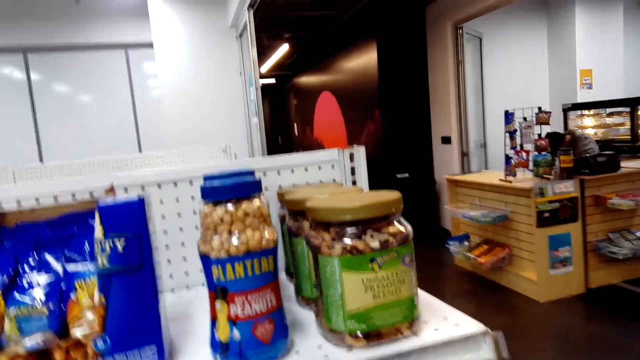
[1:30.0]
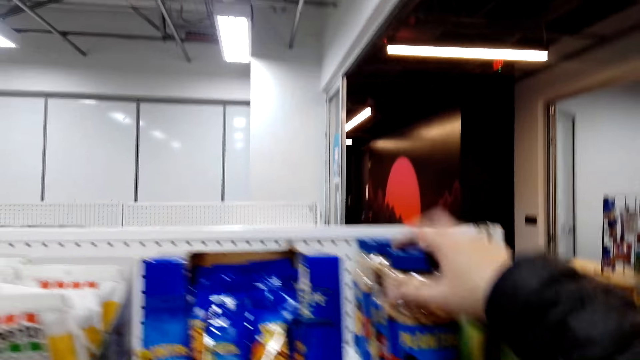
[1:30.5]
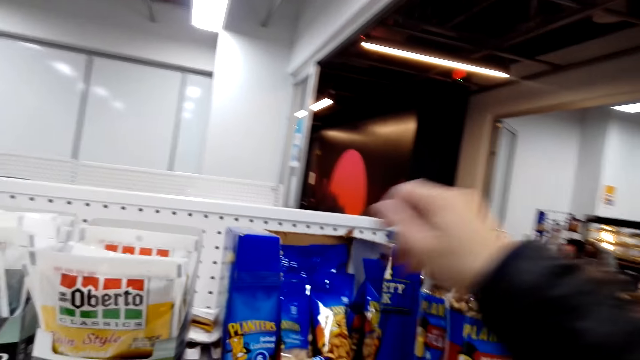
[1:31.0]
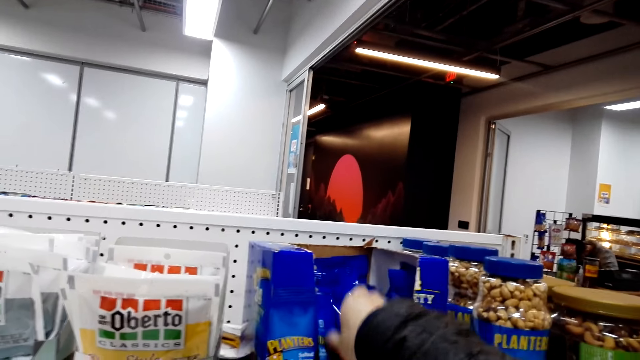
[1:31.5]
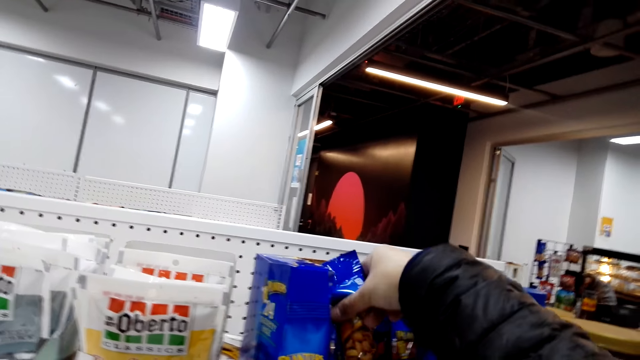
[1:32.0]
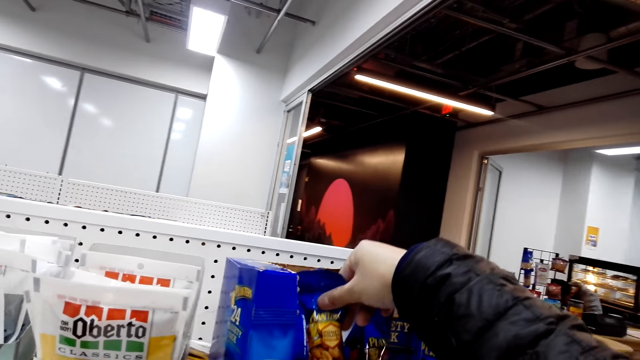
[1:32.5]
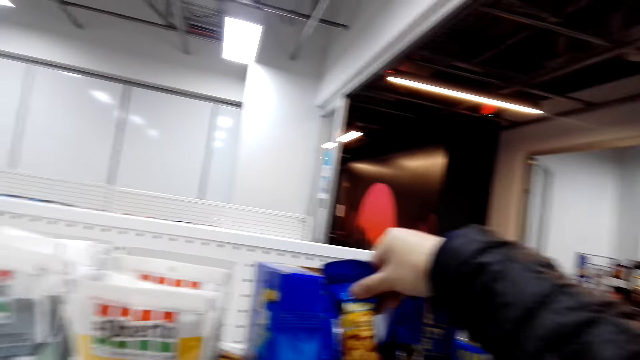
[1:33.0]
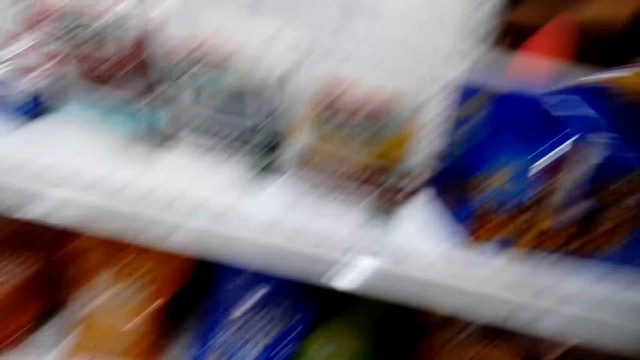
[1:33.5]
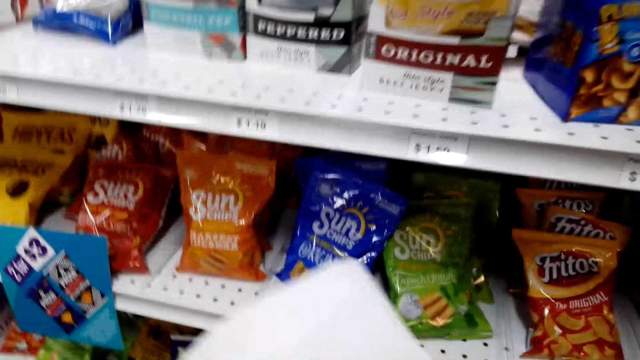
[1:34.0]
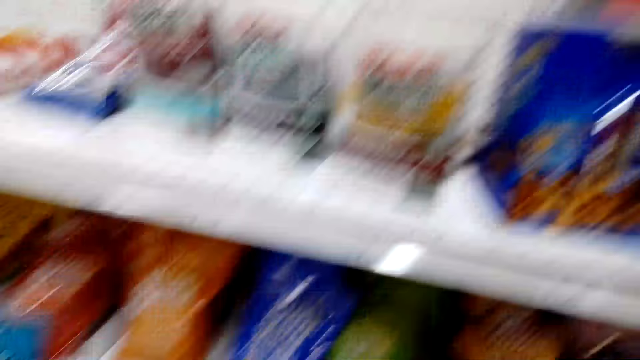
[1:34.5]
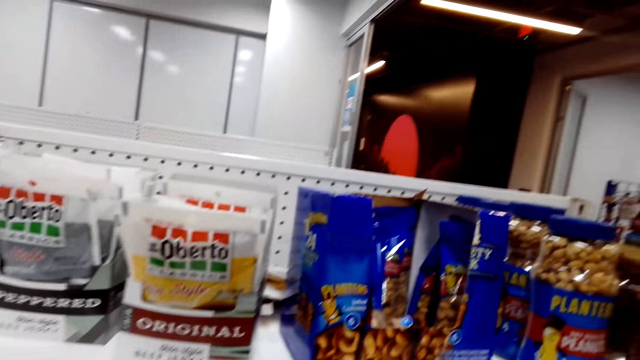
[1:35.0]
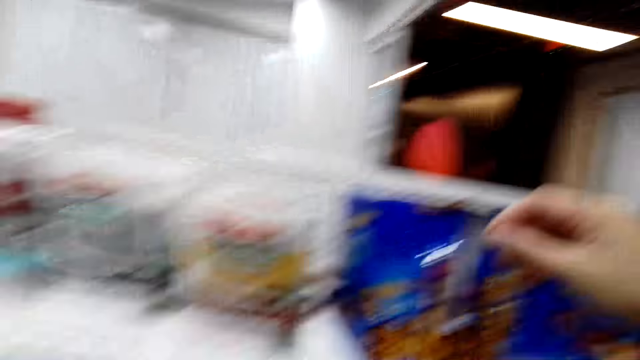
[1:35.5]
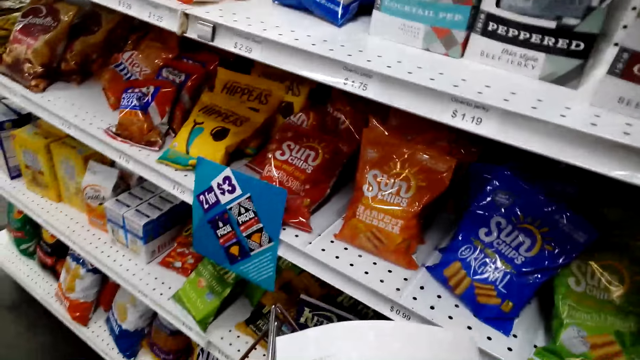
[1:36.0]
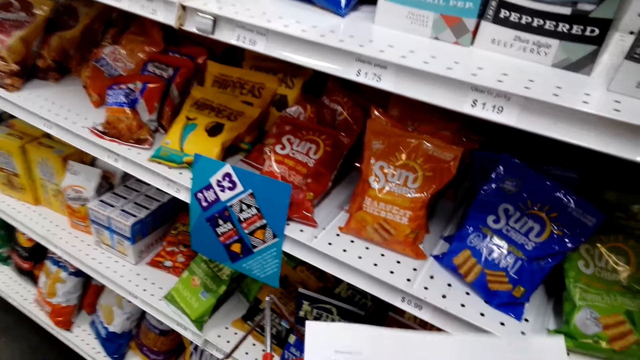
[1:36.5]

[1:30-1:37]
The camera wearer grabs a packet of nuts.

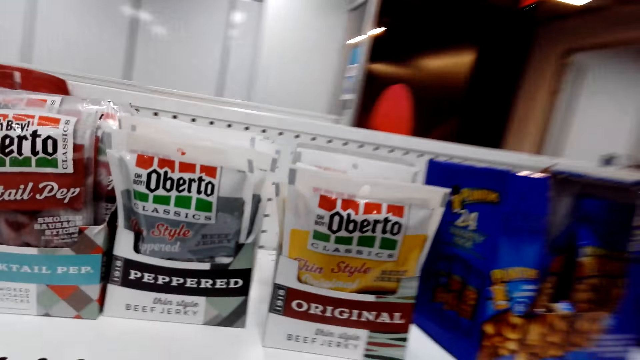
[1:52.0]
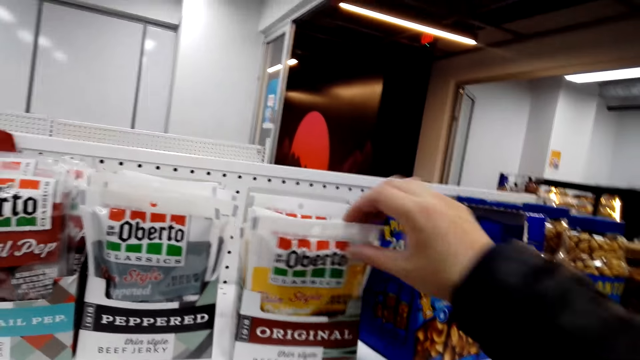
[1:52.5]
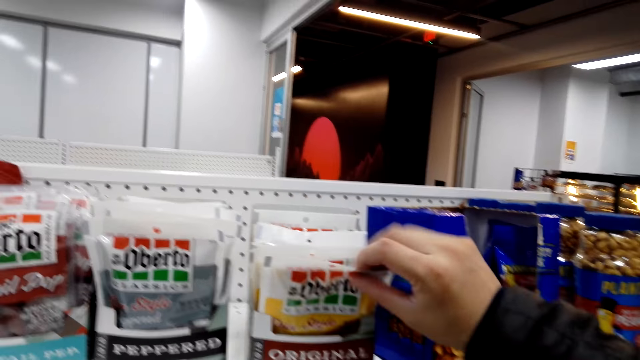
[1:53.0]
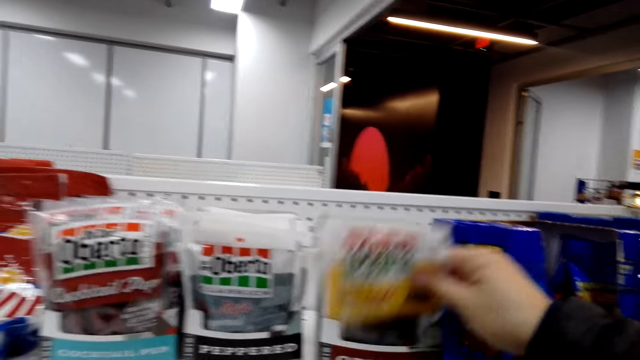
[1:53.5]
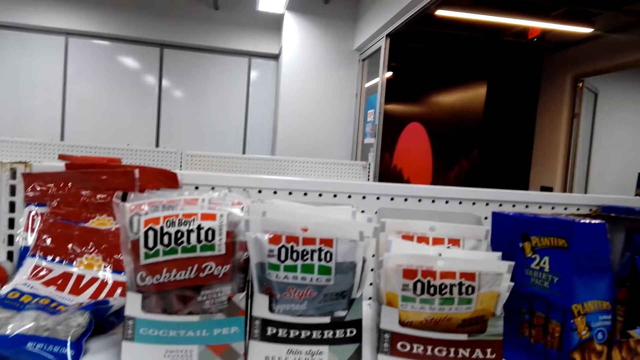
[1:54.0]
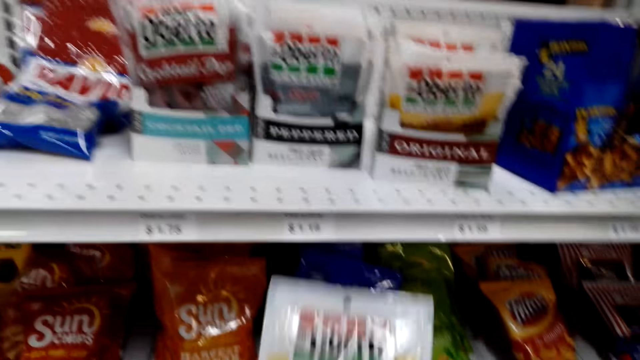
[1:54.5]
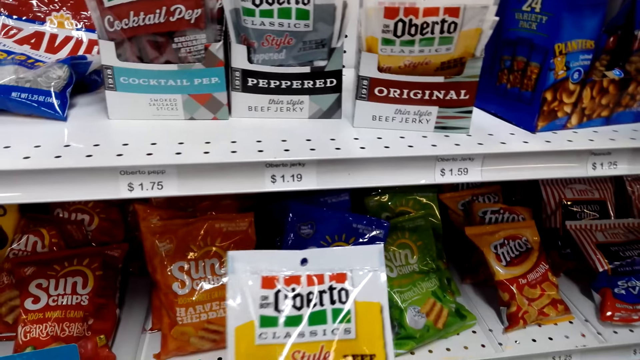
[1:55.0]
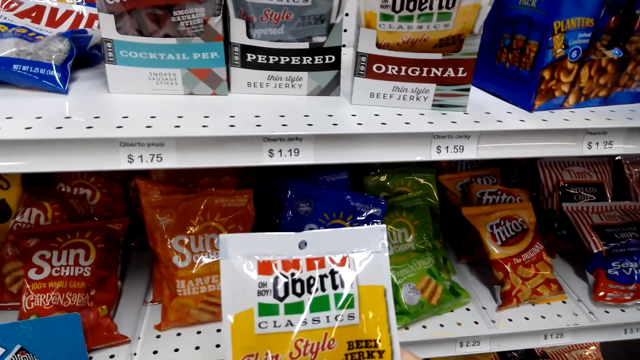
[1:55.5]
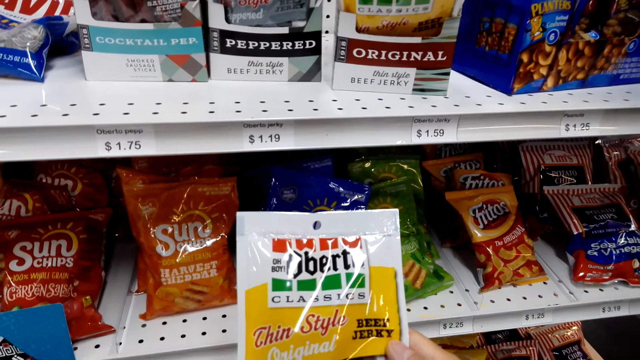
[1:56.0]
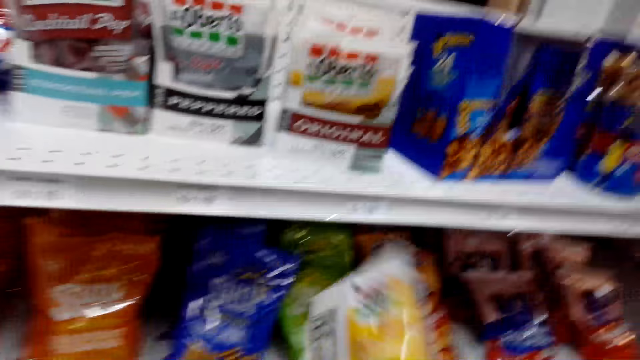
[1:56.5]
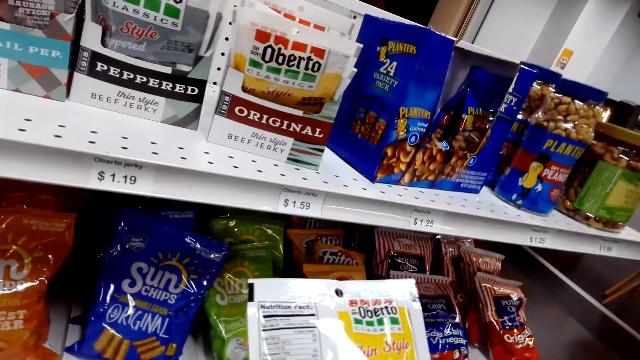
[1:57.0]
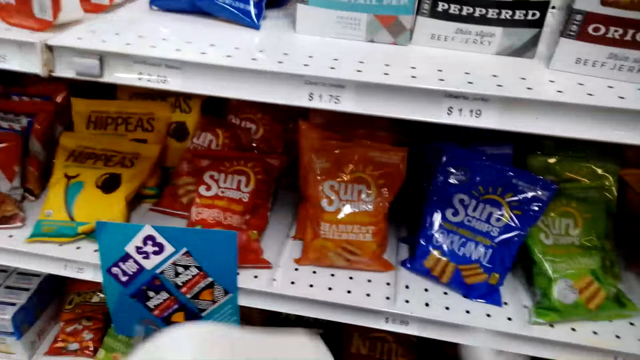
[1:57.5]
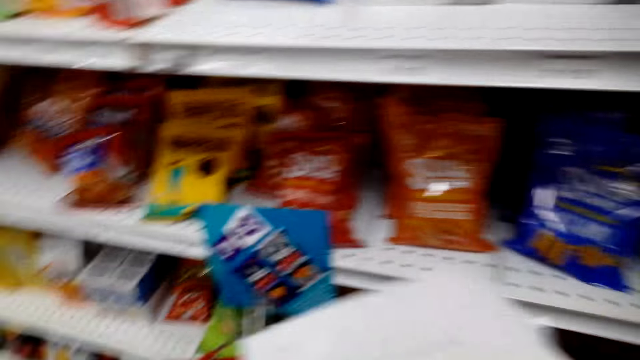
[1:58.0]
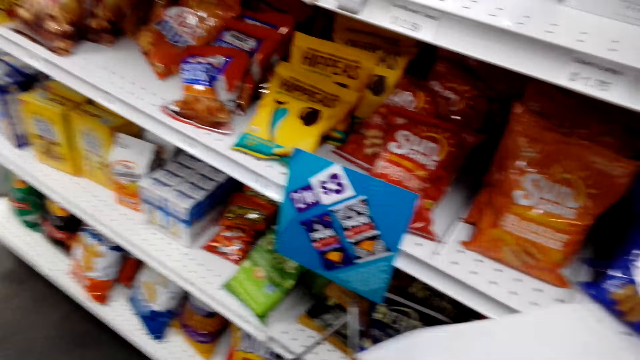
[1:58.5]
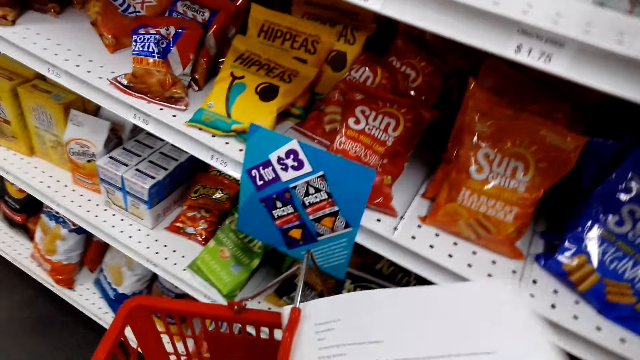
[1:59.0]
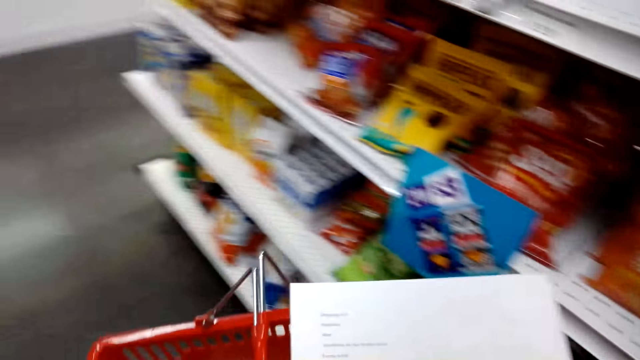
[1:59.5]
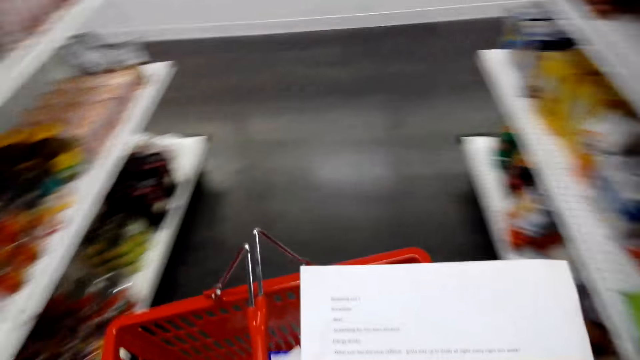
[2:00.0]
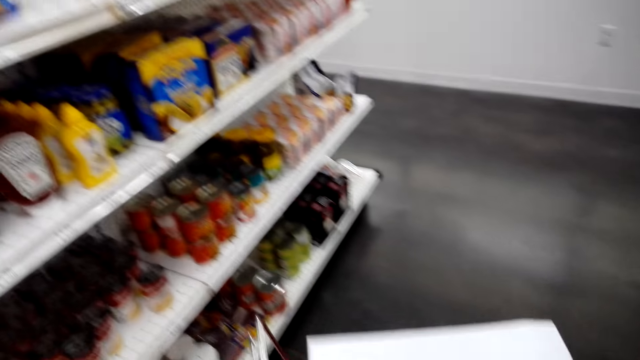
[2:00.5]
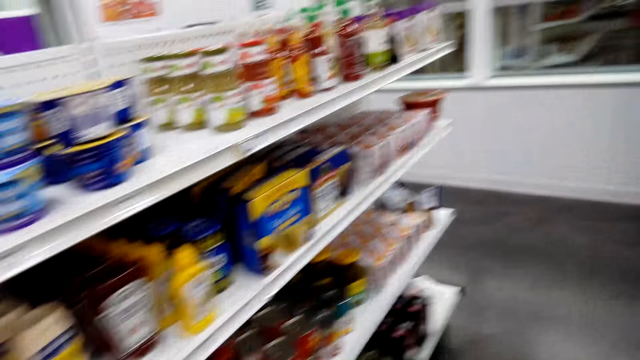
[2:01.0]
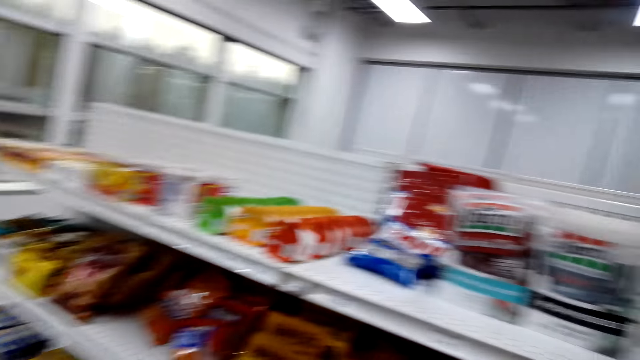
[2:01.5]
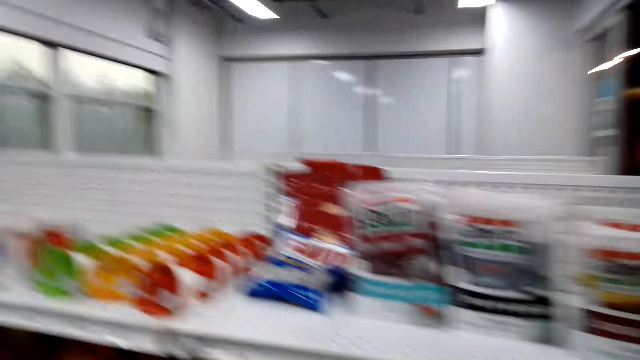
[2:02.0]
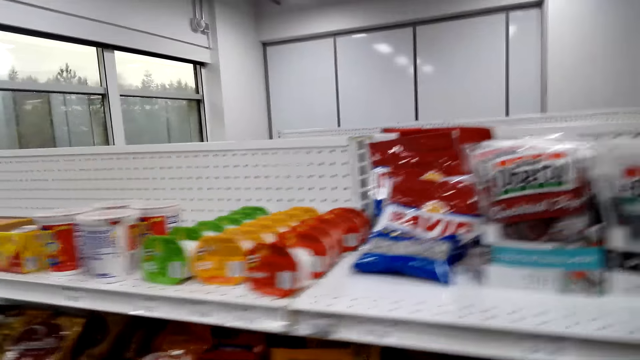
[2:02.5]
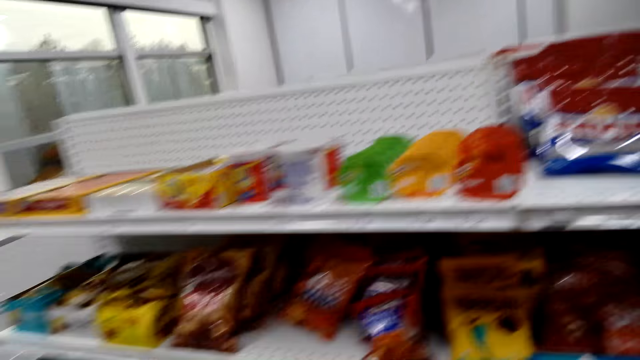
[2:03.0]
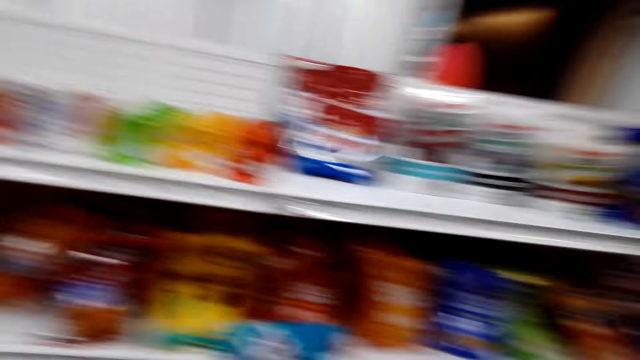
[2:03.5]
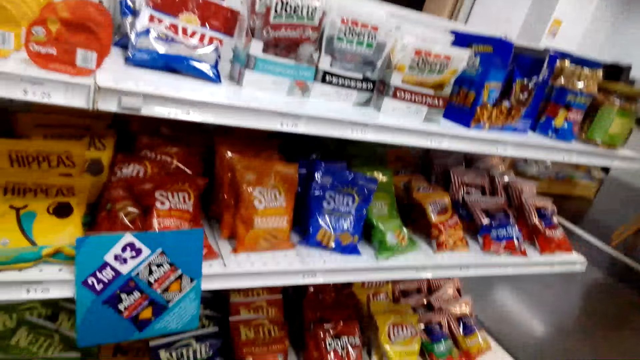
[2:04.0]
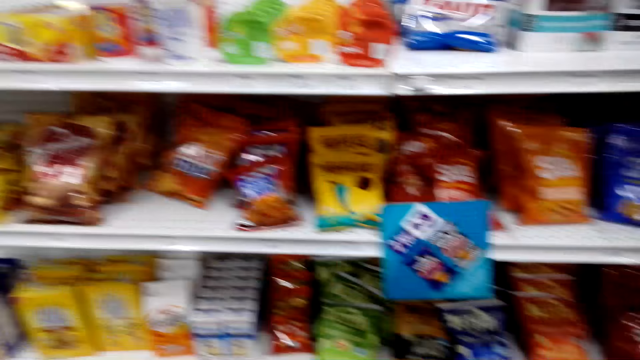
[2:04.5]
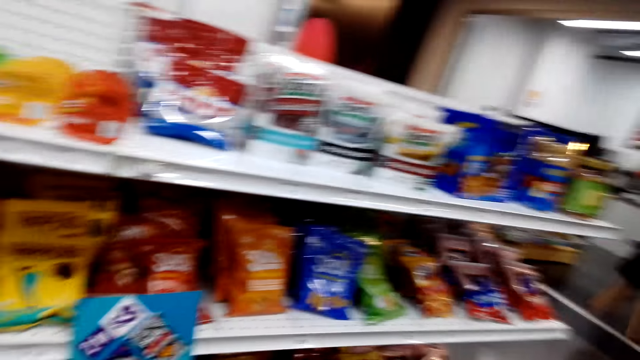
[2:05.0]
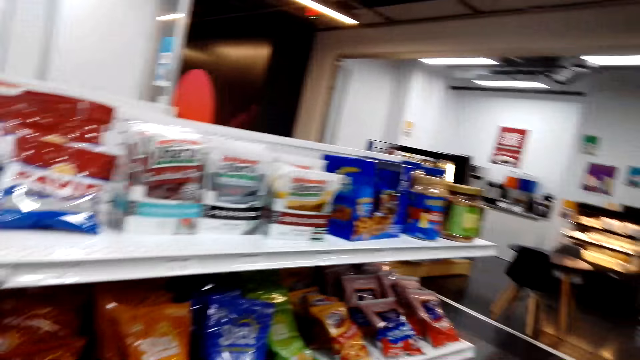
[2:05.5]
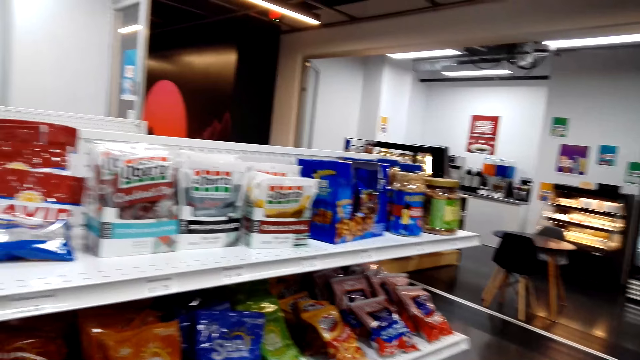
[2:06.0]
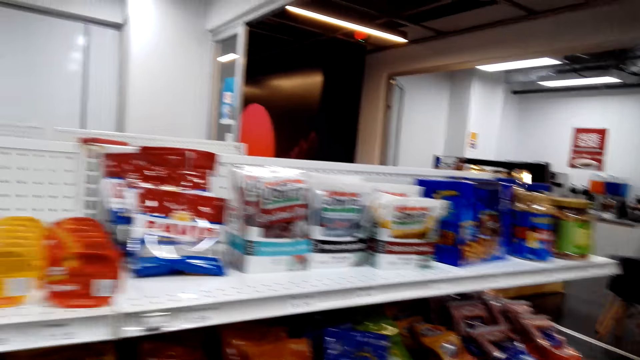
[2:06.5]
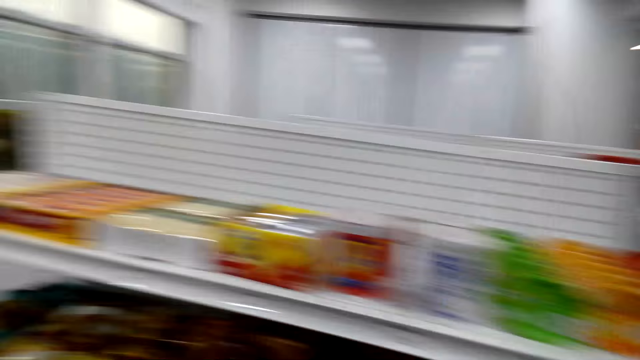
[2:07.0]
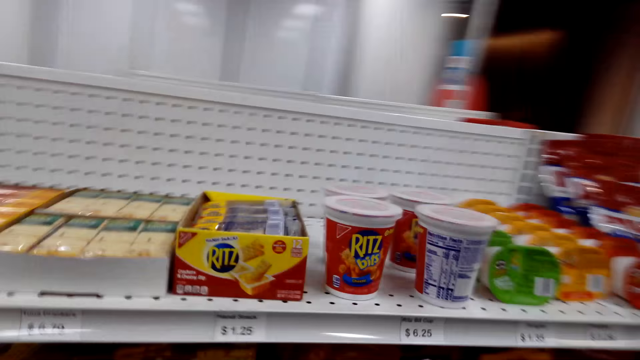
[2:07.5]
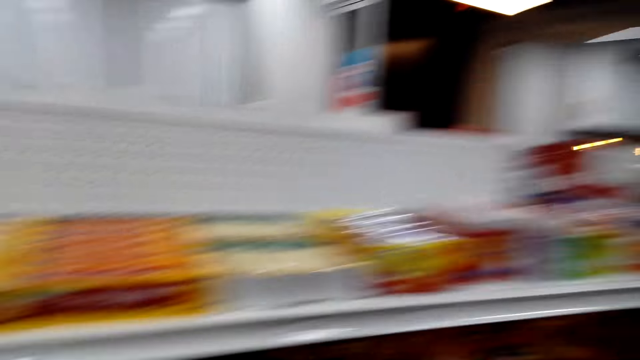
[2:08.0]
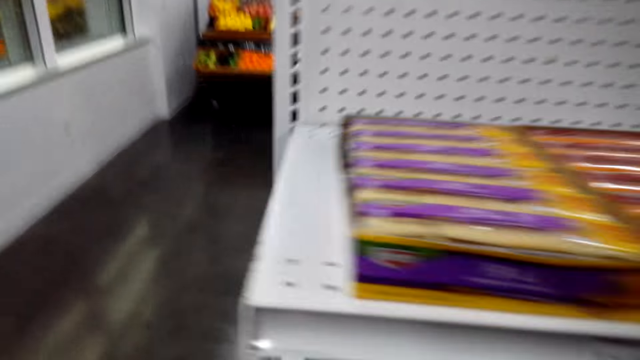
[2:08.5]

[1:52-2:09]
The camera wearer grabs a packet of Oberto. They are looking around.
